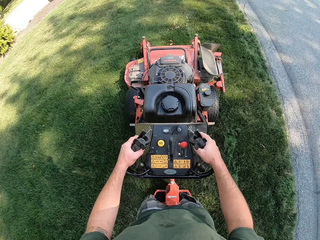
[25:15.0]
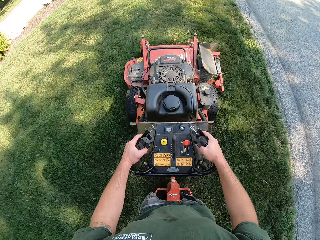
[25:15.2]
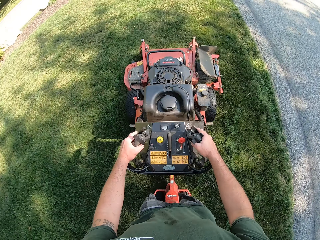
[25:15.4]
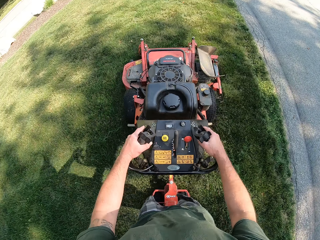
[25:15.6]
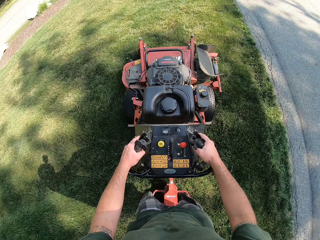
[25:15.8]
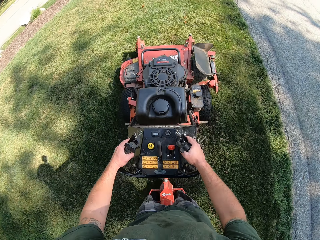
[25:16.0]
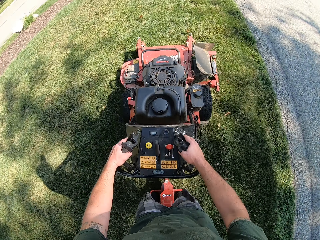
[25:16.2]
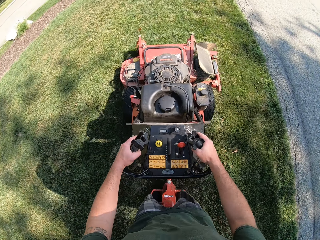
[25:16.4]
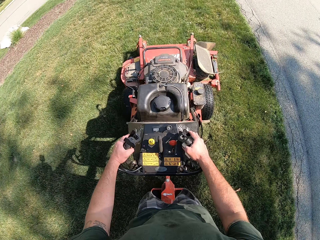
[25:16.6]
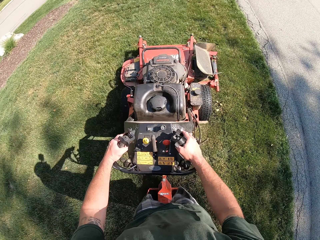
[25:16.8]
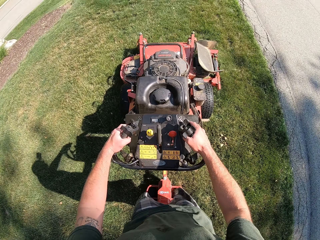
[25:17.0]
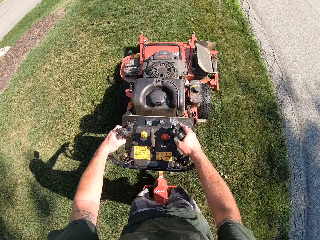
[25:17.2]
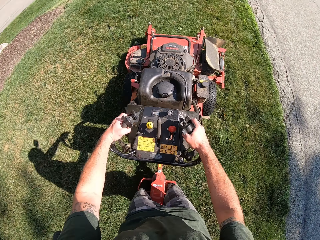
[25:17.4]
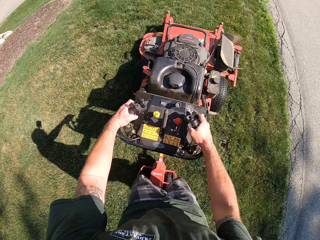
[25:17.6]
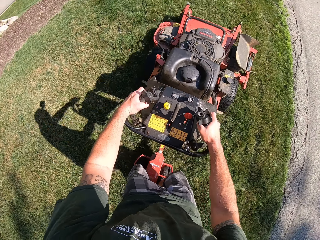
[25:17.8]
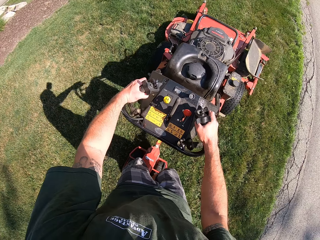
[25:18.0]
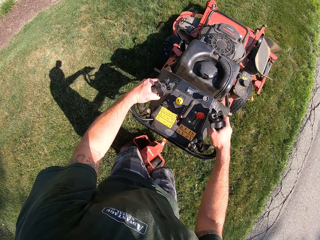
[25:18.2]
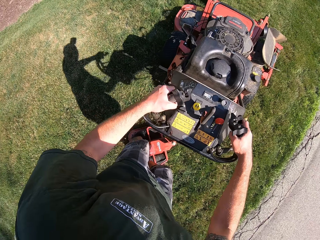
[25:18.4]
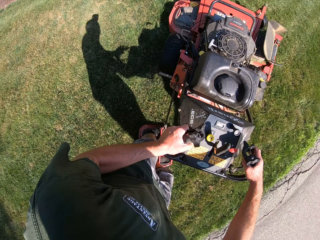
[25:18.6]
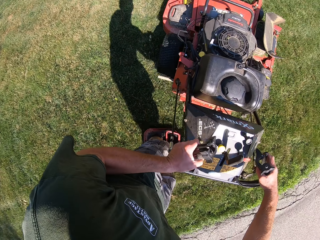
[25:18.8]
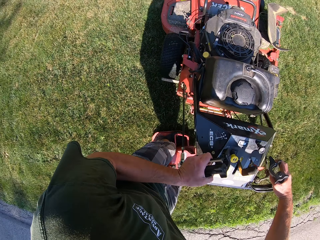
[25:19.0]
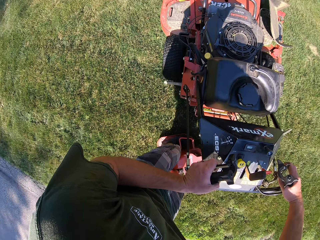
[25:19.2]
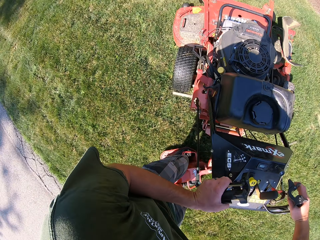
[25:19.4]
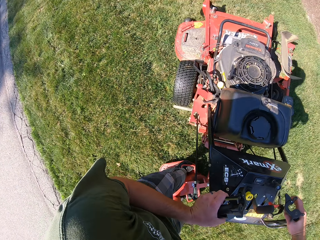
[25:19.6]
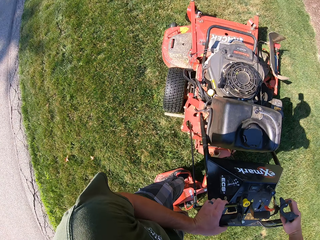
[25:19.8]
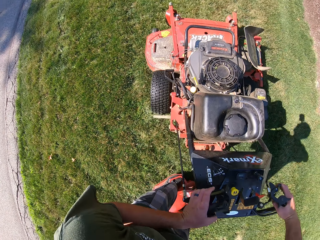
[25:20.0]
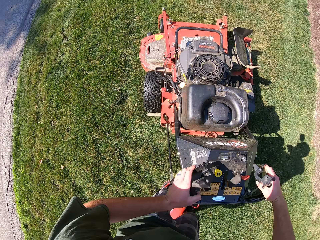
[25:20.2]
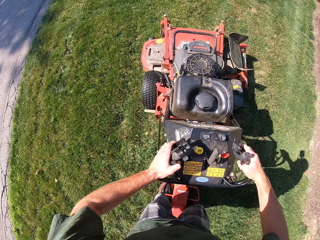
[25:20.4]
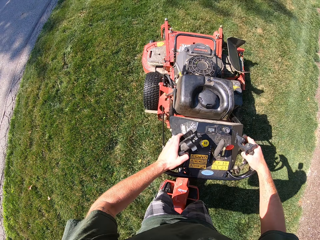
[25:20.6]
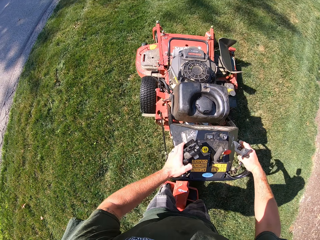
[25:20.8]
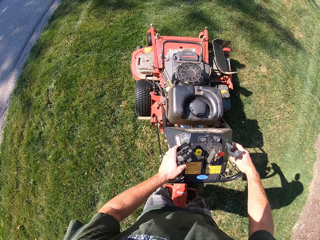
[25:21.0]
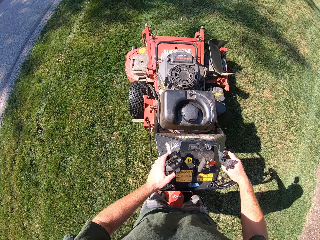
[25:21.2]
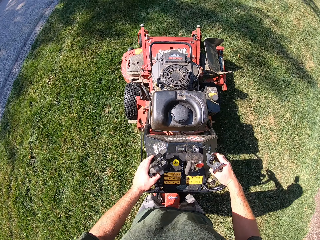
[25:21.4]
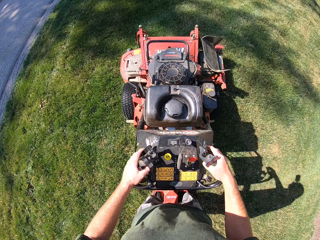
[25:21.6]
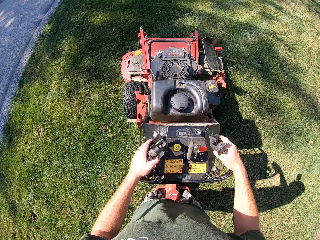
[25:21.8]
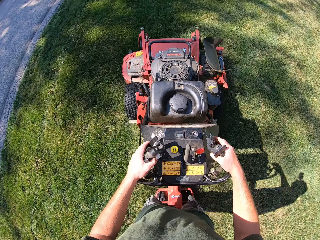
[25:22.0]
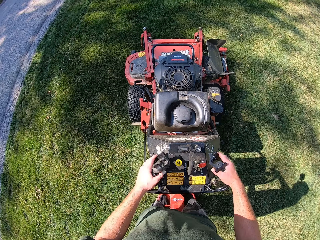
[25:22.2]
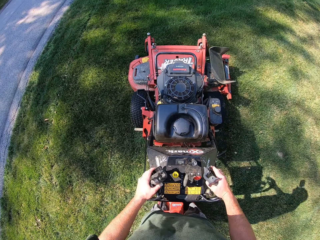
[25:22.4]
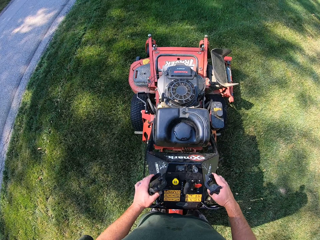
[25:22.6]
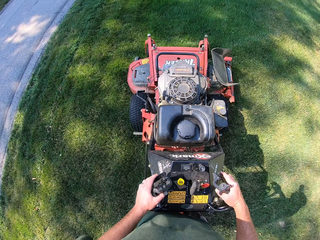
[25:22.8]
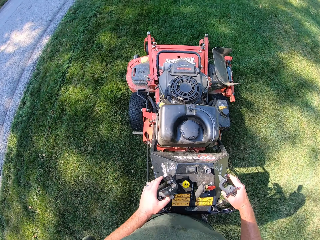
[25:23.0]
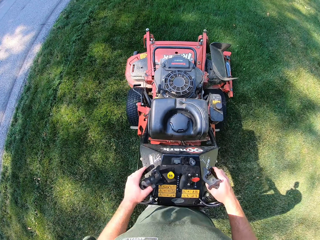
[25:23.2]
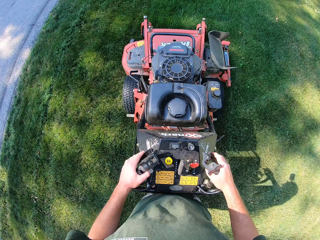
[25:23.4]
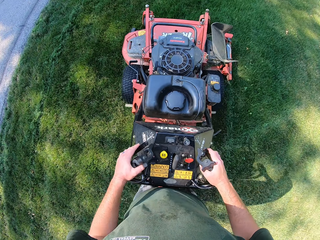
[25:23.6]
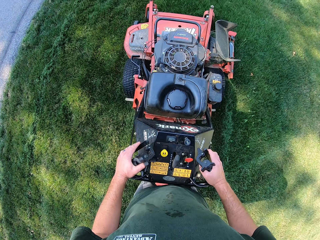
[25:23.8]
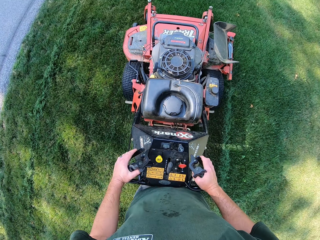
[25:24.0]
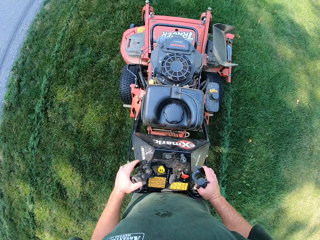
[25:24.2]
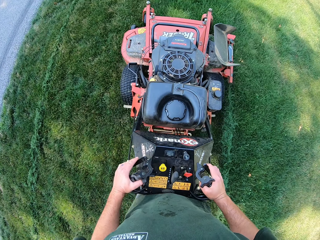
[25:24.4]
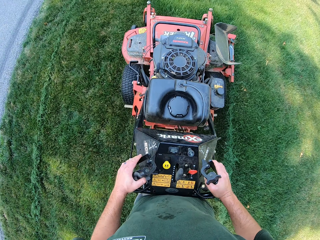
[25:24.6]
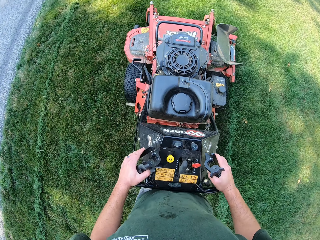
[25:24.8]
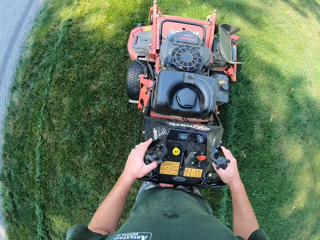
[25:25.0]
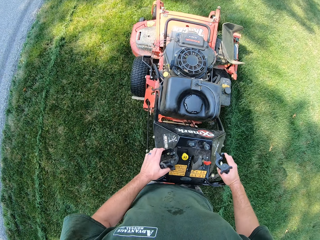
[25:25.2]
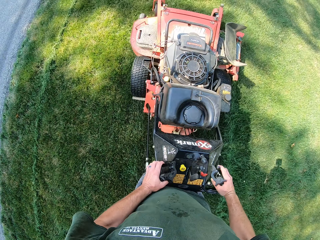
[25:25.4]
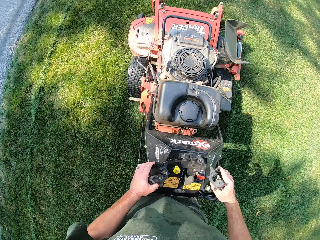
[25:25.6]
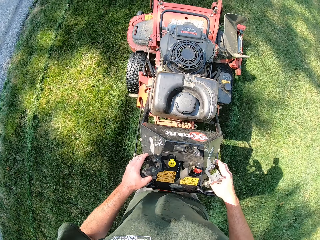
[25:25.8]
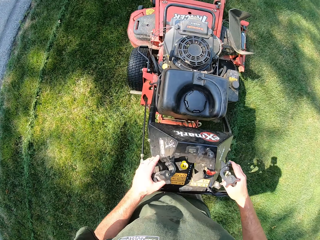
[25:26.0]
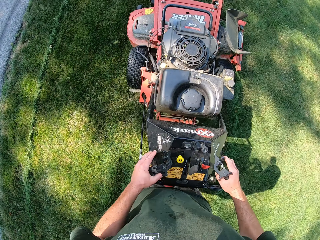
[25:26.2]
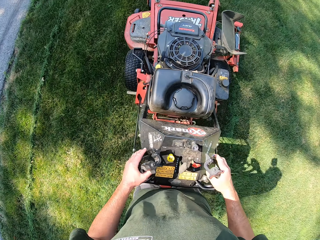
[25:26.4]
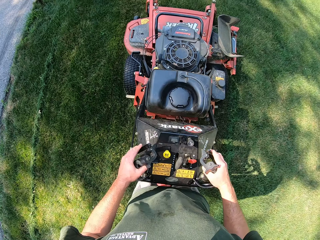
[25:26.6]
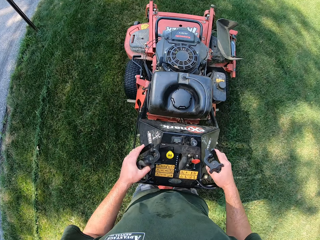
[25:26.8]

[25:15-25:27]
The camera wearer turns the lawn mower in an anticlockwise direction on the lawn. They cut grass with the lawn mower.

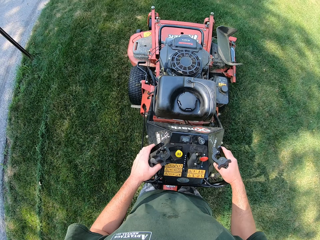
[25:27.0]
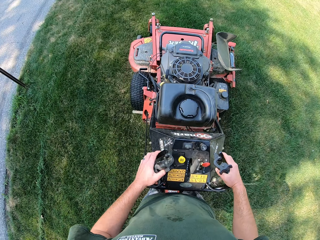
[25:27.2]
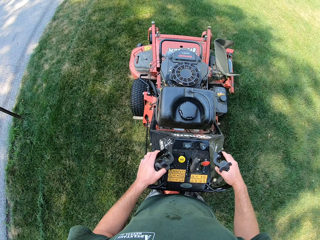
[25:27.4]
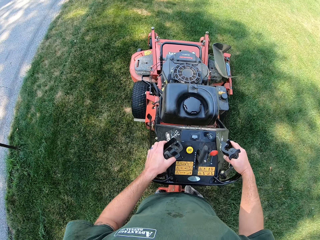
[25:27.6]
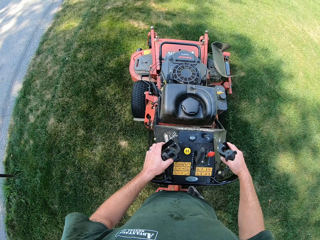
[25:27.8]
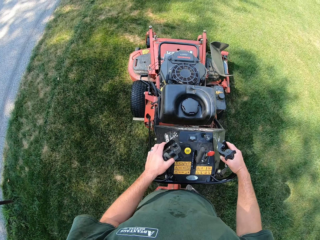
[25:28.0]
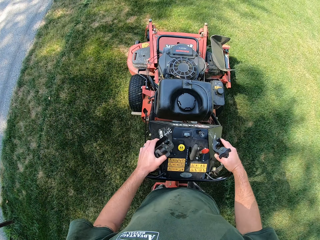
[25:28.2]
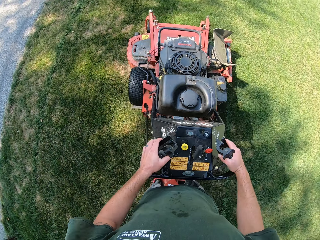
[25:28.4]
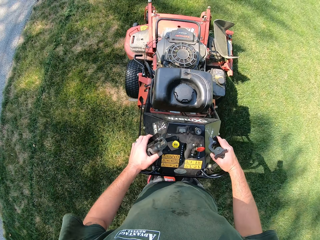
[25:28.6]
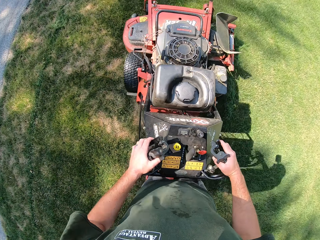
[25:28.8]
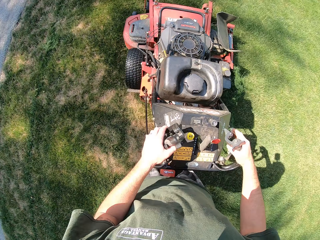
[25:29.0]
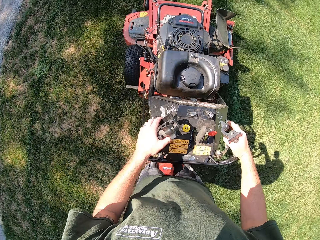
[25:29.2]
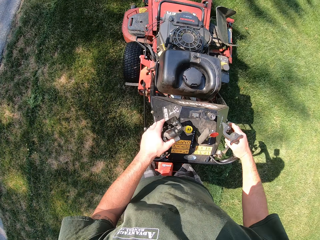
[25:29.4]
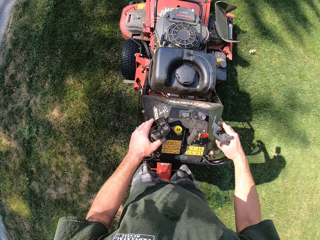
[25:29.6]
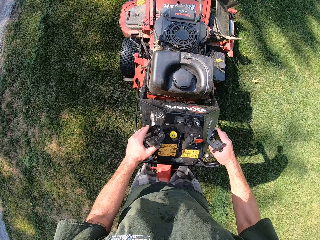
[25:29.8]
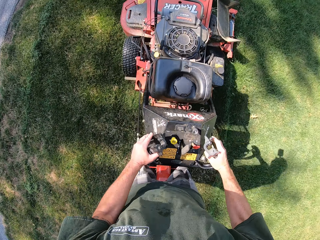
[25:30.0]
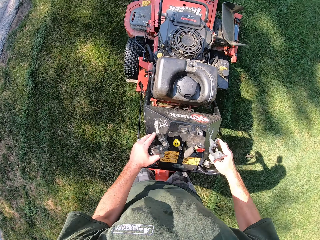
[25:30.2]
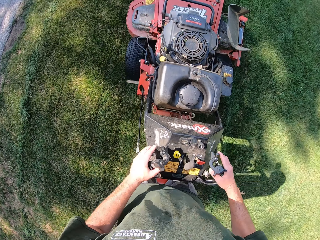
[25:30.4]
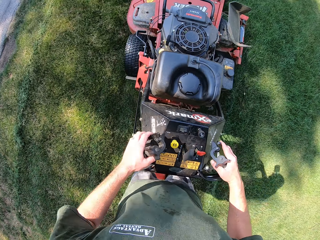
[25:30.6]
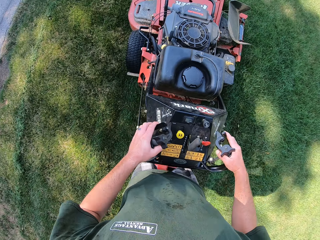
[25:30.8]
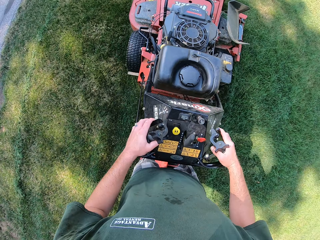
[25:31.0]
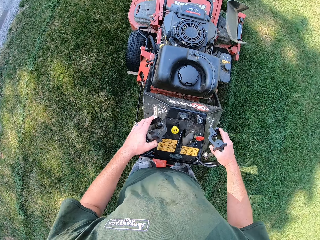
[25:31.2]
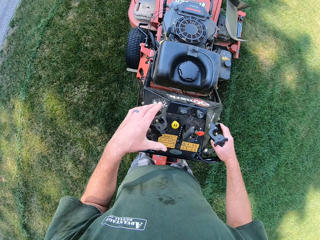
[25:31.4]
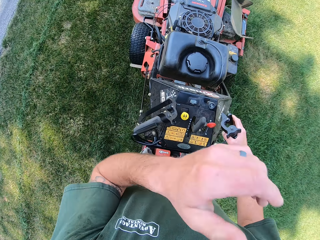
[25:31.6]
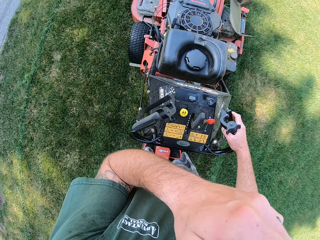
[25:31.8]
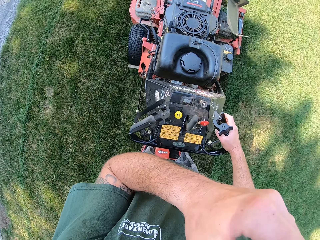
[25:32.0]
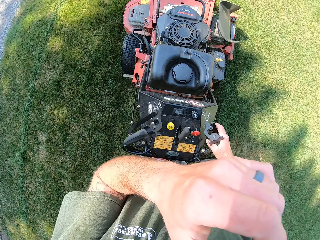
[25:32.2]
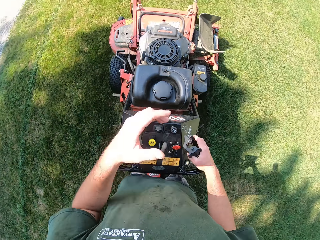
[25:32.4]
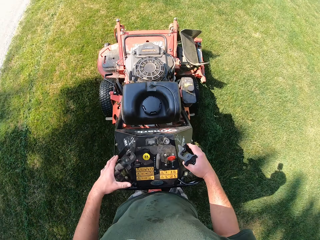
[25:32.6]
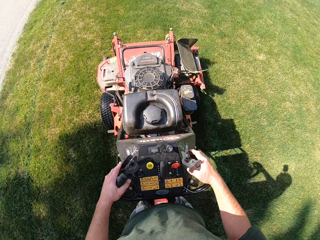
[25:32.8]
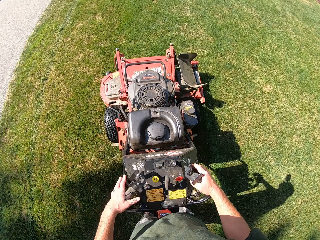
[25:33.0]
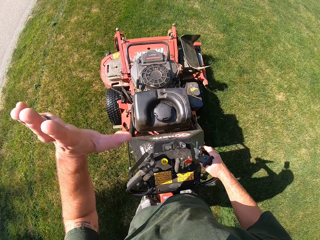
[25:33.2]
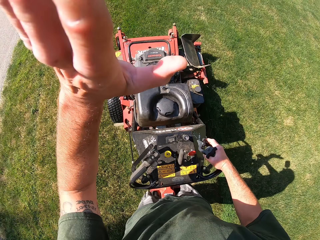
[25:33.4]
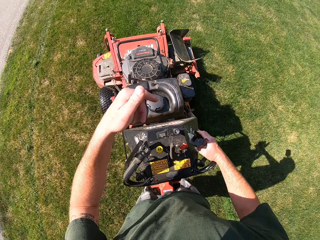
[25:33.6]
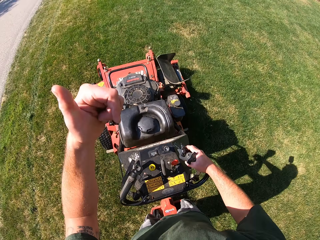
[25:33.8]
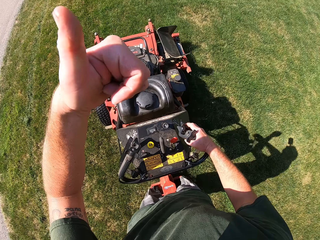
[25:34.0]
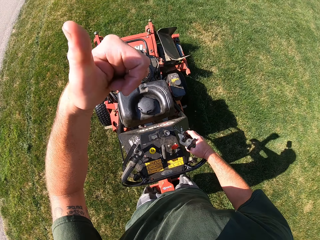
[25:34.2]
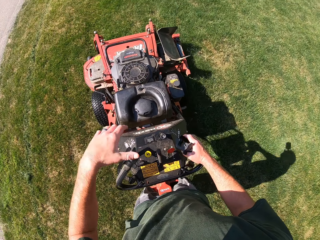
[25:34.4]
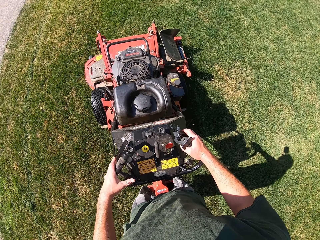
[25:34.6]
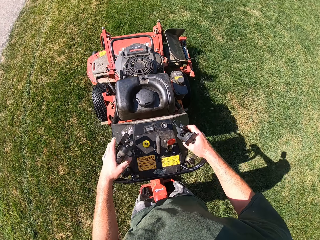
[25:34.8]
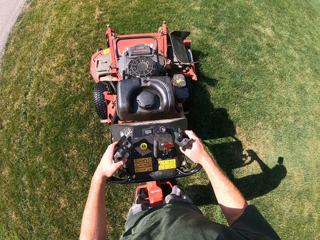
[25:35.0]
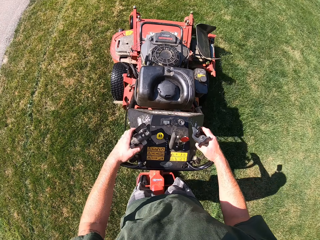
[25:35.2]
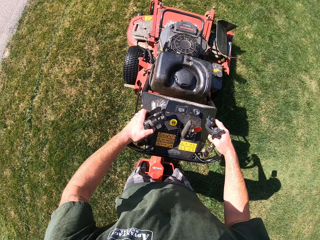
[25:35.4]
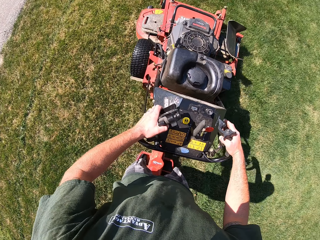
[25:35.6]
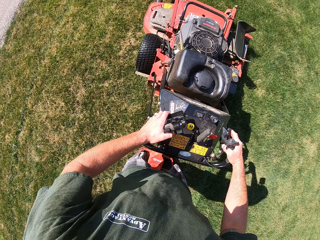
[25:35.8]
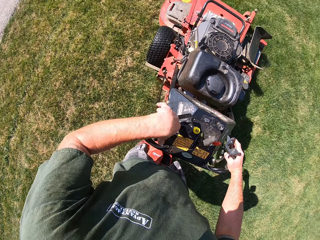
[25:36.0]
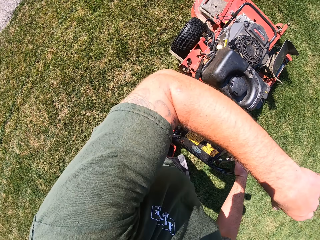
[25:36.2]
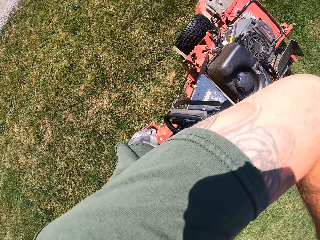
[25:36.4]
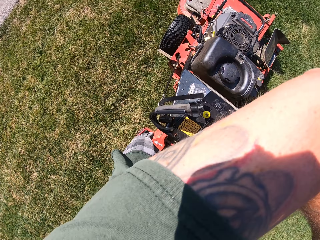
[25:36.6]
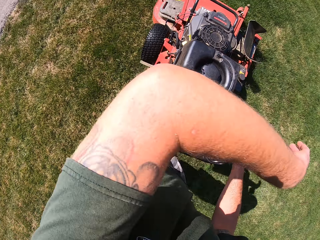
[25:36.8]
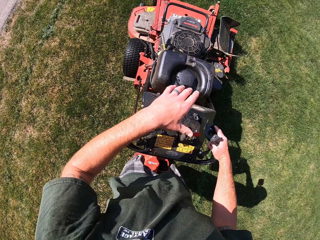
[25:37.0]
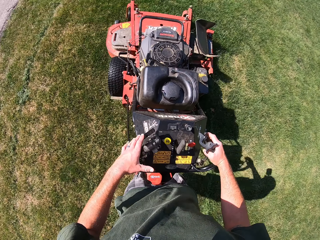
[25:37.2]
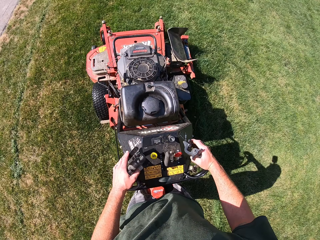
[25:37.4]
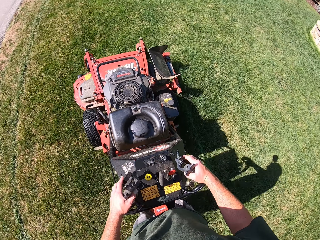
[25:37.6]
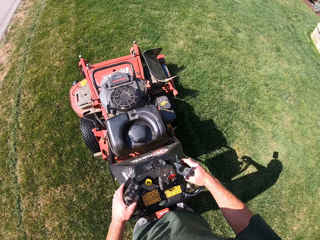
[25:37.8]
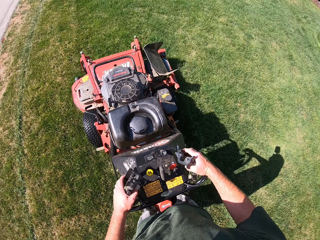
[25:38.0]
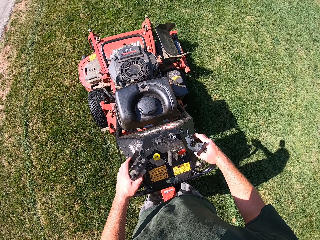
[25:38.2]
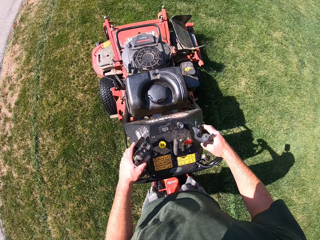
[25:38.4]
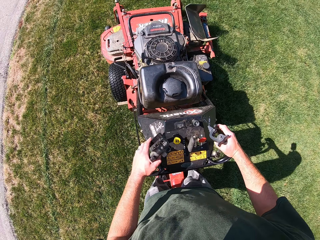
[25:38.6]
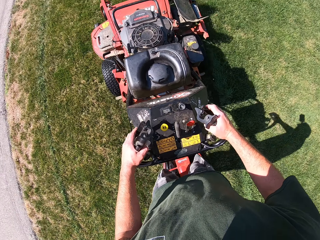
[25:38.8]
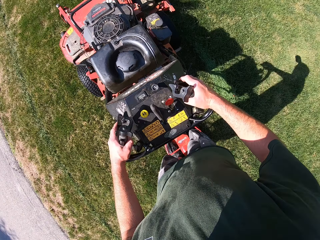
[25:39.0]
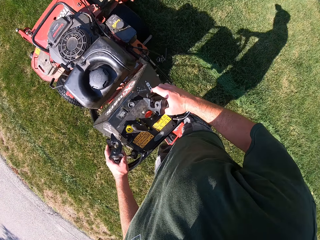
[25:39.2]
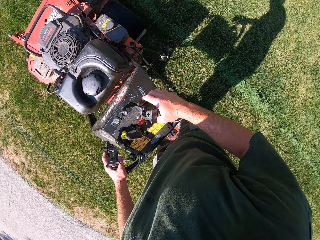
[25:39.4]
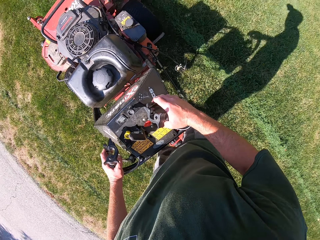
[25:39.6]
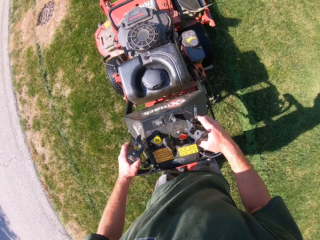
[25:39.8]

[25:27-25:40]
The camera wearer raises his left hand towards his face. He touches his face with his left hand. He lowers his left hand on the steering handle of the lawn mower. He gesticulates with his left hand. He stretches the left hand. He lowers his left hand on the steering handle of the lawn mower. He raises his left hand towards his face. He cleans his face with his left arm. He lowers his left hand on the steering handle of the lawn mower.
